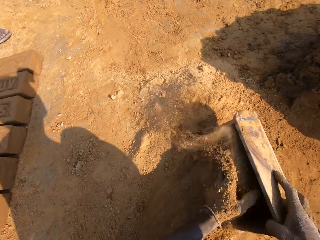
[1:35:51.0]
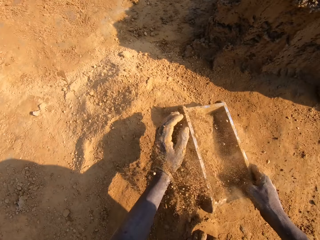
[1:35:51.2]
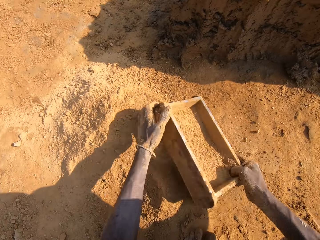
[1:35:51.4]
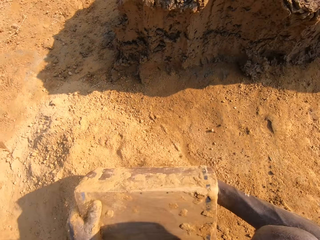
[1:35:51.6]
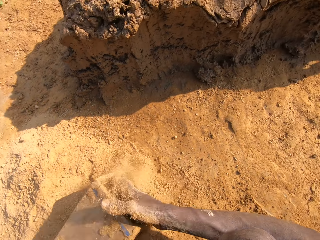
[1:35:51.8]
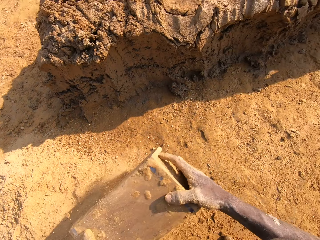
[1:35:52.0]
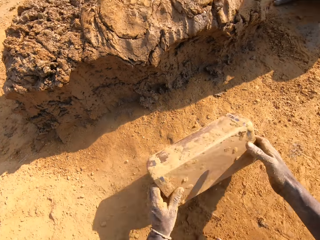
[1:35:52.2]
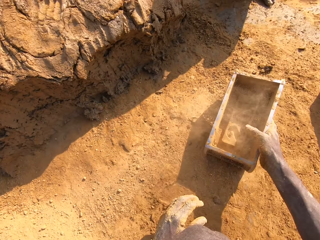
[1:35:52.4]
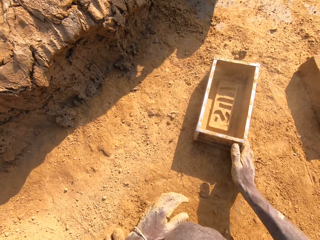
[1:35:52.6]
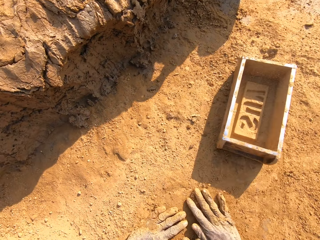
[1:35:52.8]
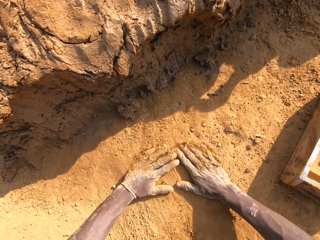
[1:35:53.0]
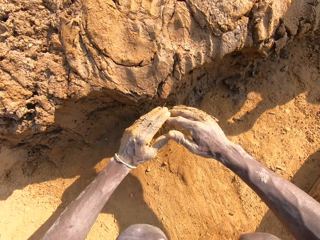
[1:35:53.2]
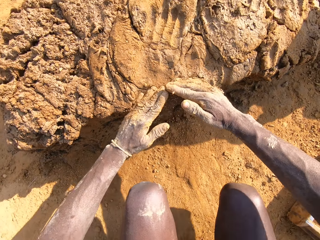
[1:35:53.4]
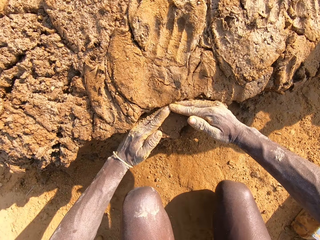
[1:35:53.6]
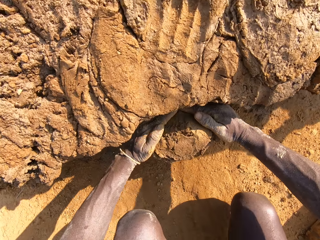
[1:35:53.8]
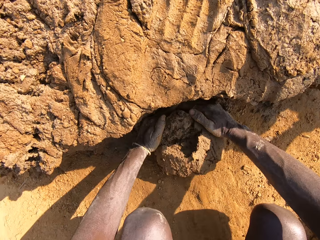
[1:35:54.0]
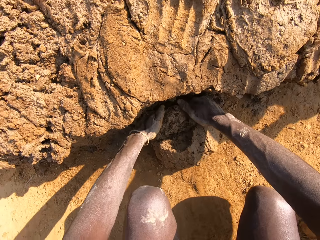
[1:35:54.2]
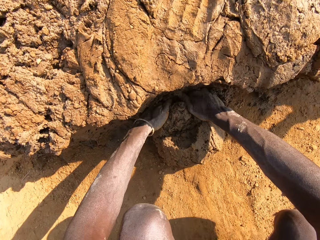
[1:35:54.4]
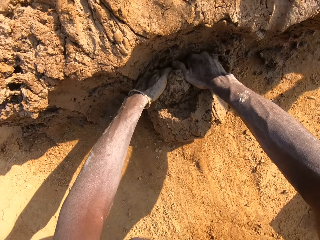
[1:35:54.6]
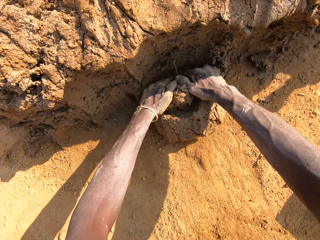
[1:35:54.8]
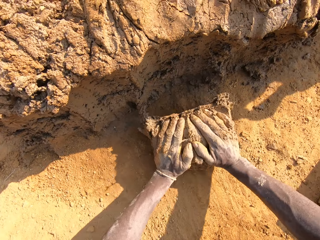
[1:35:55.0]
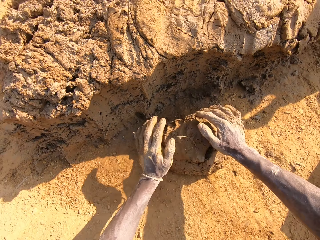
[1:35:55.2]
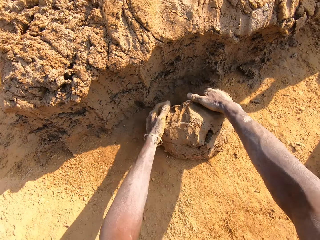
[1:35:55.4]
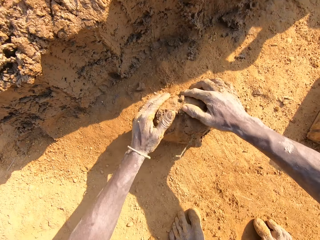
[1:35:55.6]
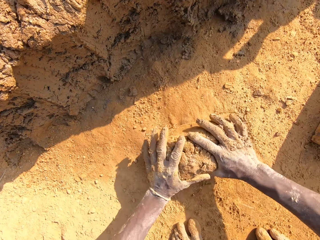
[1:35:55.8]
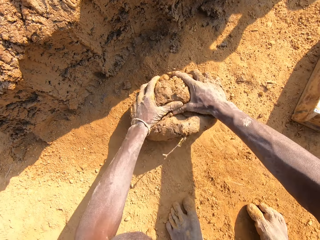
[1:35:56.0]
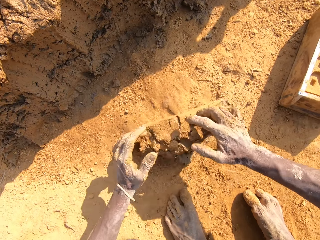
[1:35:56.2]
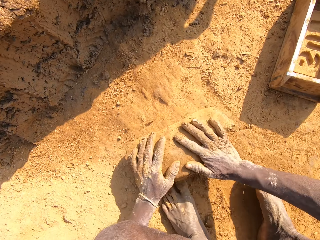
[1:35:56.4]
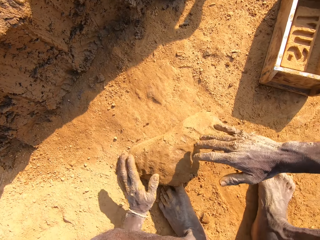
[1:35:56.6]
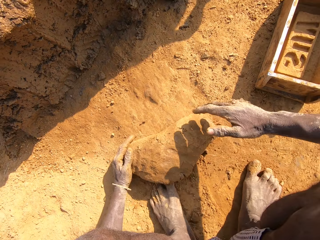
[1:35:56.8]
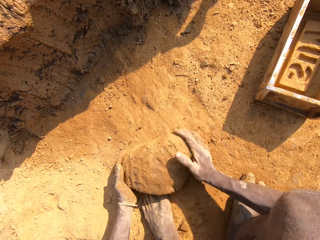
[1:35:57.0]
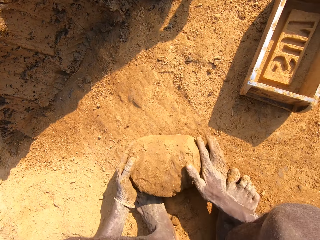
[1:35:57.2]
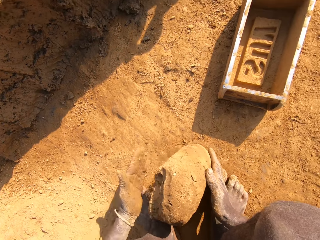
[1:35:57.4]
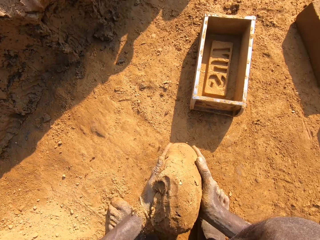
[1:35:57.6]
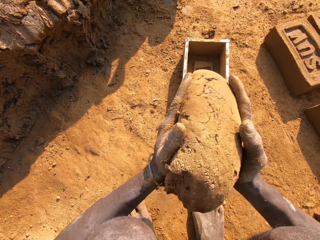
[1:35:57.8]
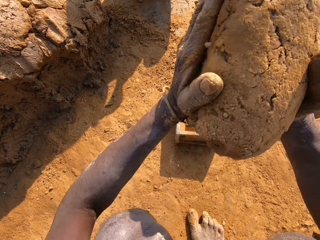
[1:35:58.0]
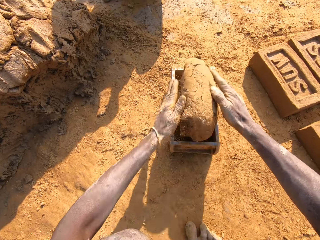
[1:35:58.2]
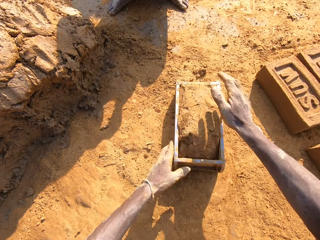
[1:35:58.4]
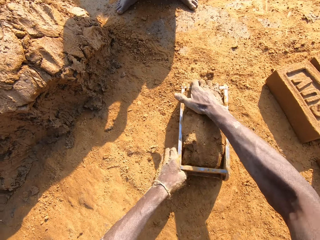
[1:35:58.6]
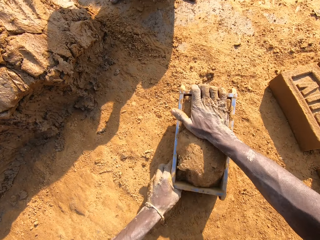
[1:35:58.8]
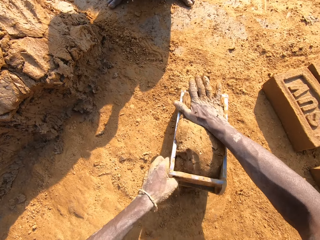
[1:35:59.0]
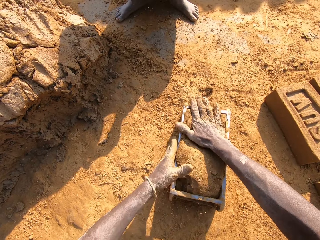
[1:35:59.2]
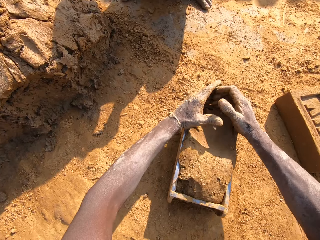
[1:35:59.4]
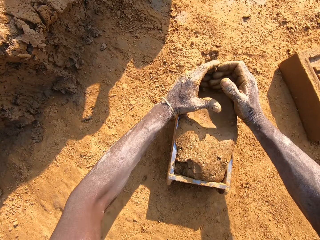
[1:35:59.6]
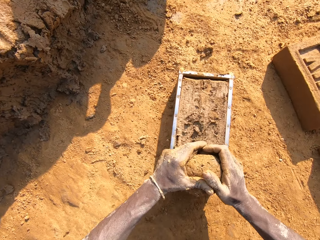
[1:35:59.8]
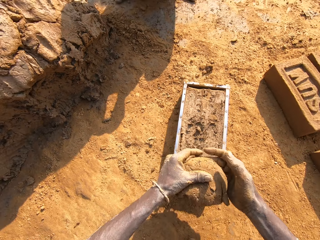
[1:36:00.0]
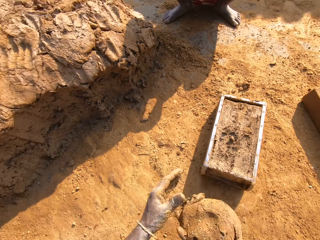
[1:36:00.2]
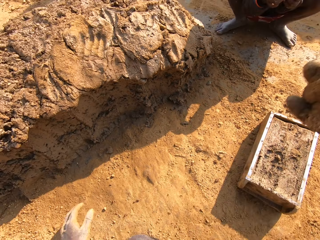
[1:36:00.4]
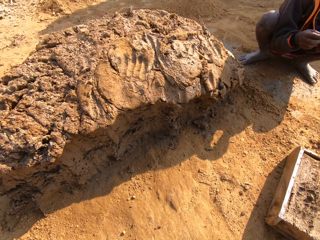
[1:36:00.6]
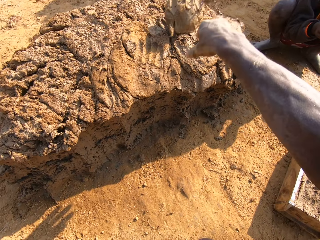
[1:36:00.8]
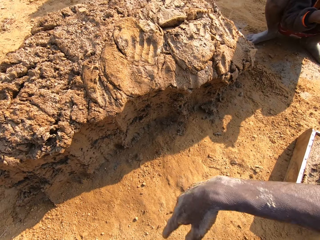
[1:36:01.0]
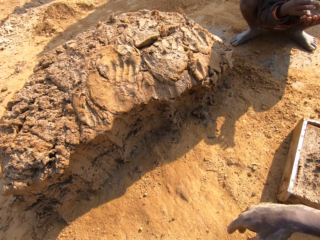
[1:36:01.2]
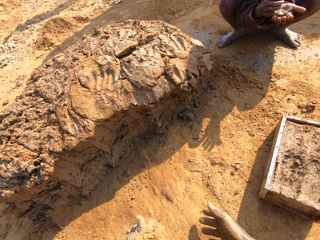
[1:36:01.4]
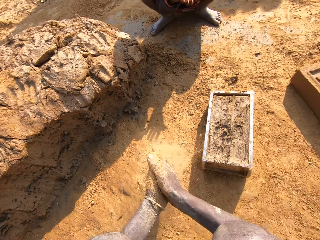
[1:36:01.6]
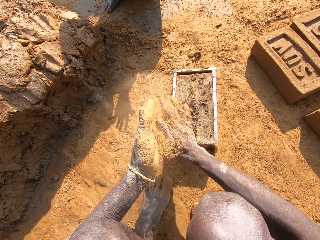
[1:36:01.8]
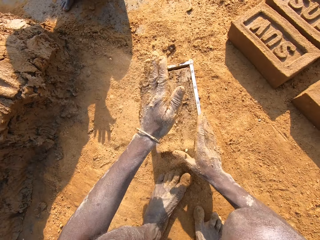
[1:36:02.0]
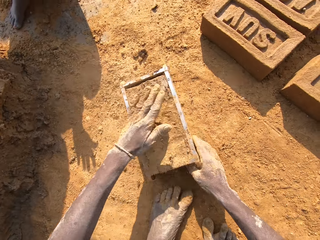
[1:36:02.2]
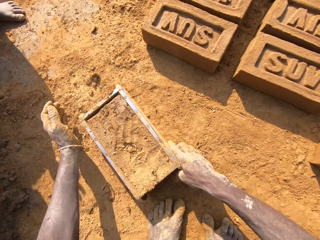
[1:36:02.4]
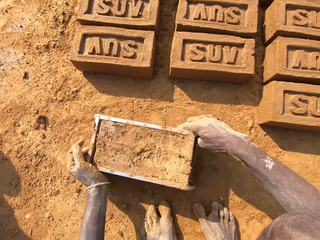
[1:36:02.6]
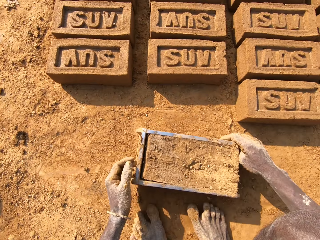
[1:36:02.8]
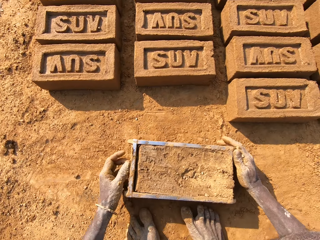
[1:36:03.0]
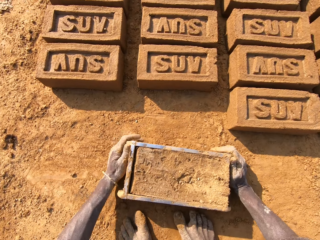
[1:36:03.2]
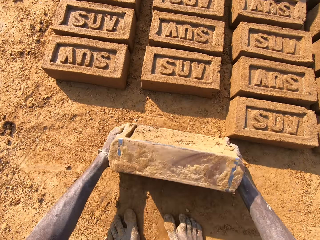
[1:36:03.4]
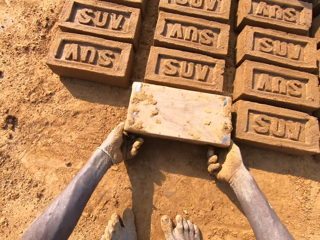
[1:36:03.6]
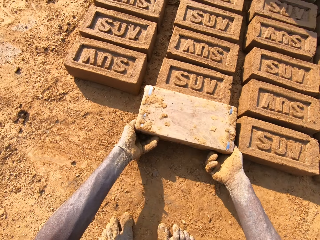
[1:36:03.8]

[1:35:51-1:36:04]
A man walks on the field. The camera wearer fills the mould container or brick mold with sand or soil. He pours the sand in the mould container on the floor. He picks the brick mold from the ground. He puts the mould container on the floor. He moves the soil on the ground with his hands. He fetches clay from the ground with his hands. He molds the clay on the floor. He rolls the clay on the ground. He picks the clay from the ground. Another man squats on the field. The camera wearer puts the clay in the brick mold. He presses the clay in the brick mold with his hand. He removes the excess clay from the brick mold with his hands. He holds the clay with his hands. The other man squats on the field. The camera wearer throws the clay on the clay on the ground. He rubs soil on his hands. He presses the clay in the brick mold with his hand. He moves the brick mold on the ground and turns the brick mold on the ground.

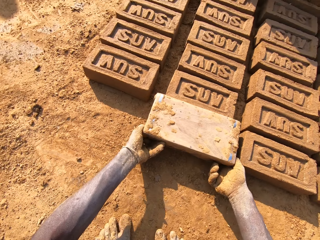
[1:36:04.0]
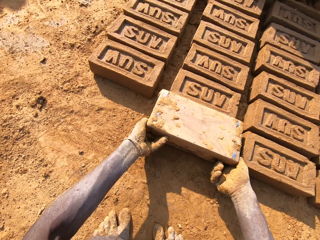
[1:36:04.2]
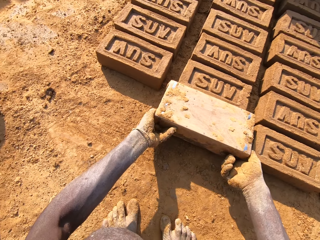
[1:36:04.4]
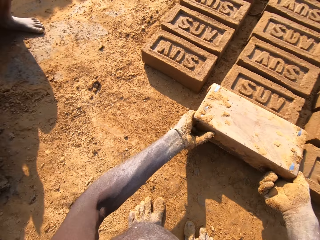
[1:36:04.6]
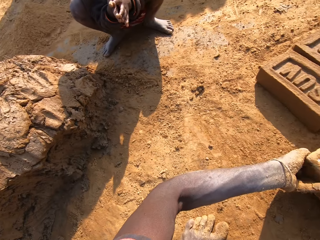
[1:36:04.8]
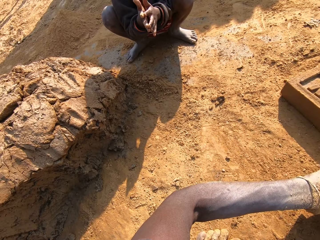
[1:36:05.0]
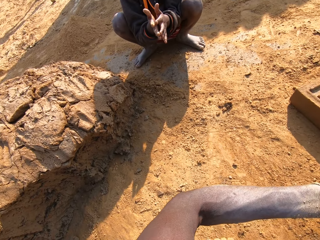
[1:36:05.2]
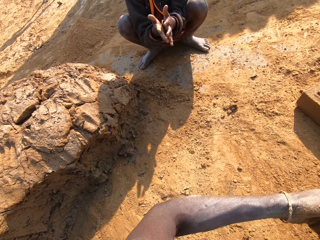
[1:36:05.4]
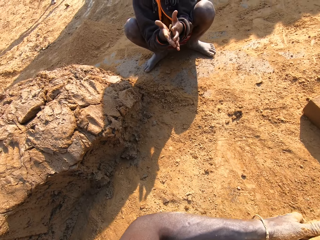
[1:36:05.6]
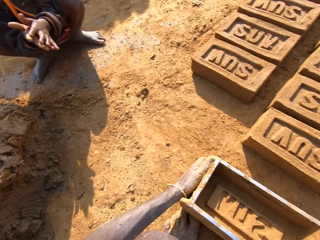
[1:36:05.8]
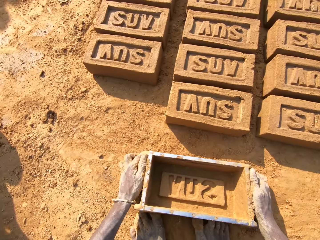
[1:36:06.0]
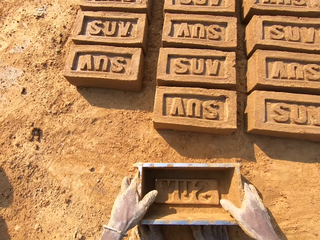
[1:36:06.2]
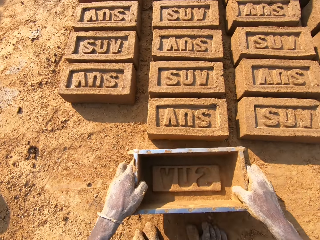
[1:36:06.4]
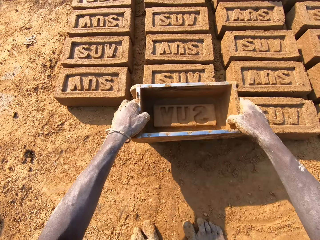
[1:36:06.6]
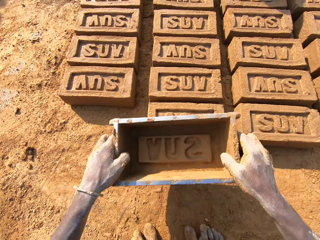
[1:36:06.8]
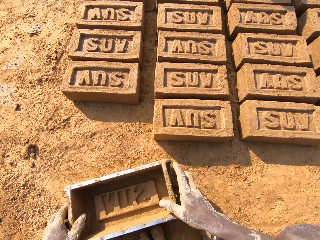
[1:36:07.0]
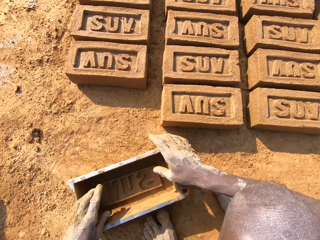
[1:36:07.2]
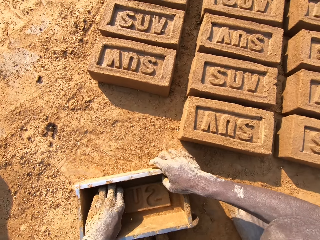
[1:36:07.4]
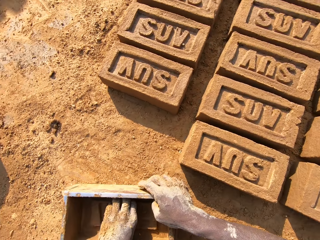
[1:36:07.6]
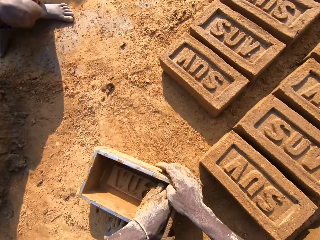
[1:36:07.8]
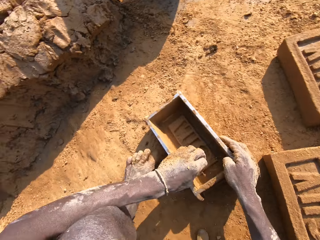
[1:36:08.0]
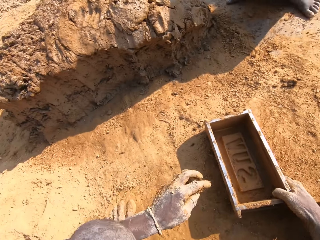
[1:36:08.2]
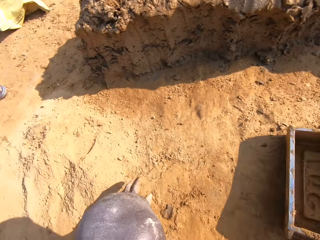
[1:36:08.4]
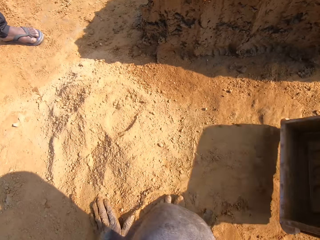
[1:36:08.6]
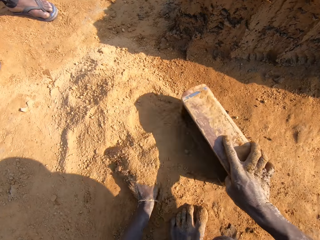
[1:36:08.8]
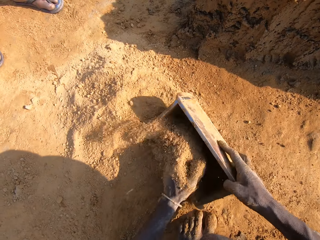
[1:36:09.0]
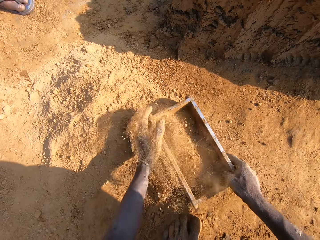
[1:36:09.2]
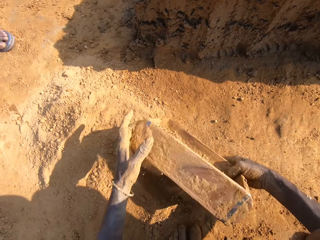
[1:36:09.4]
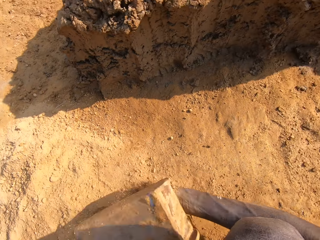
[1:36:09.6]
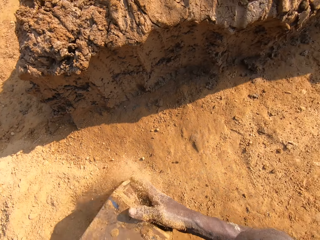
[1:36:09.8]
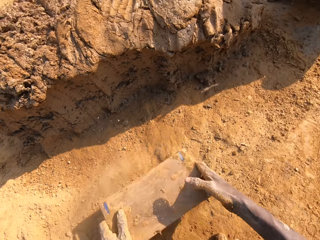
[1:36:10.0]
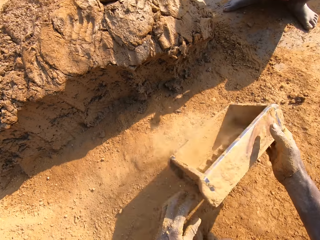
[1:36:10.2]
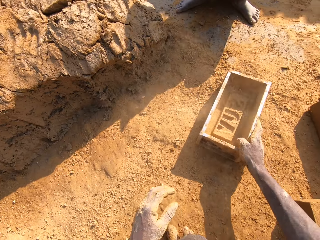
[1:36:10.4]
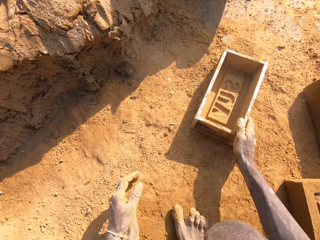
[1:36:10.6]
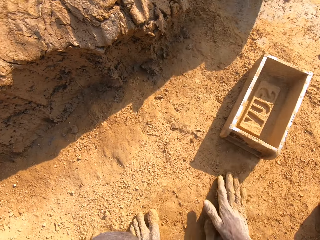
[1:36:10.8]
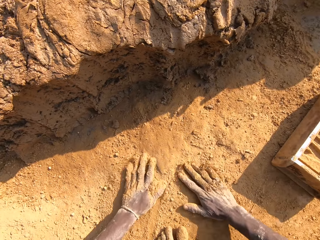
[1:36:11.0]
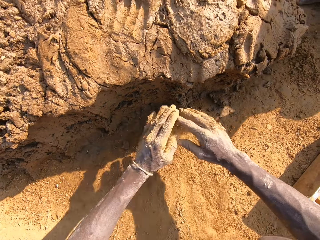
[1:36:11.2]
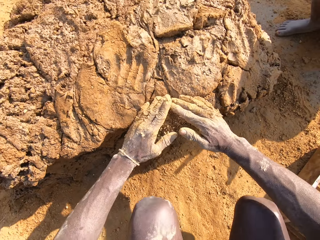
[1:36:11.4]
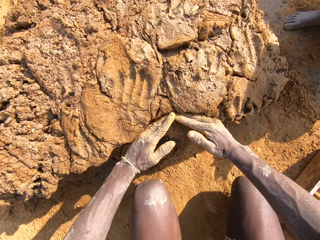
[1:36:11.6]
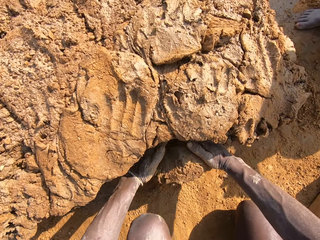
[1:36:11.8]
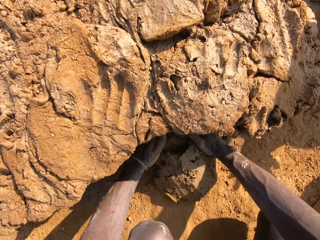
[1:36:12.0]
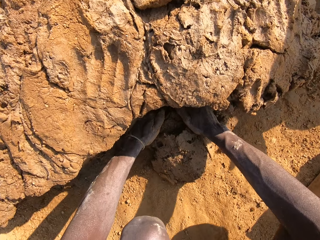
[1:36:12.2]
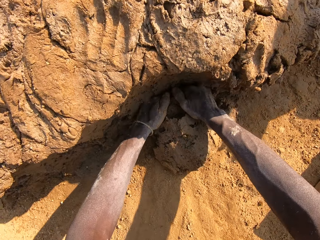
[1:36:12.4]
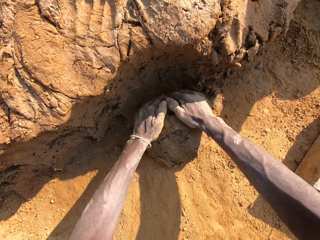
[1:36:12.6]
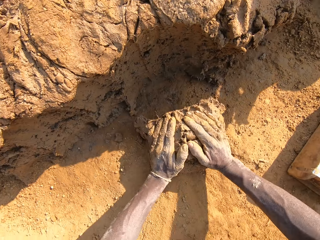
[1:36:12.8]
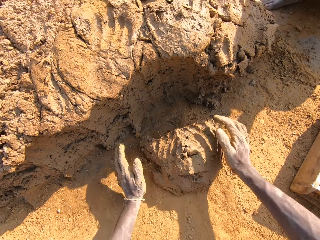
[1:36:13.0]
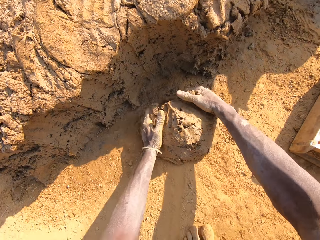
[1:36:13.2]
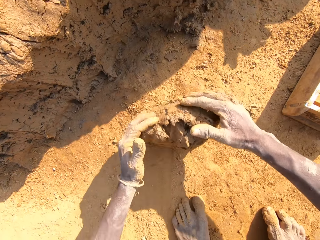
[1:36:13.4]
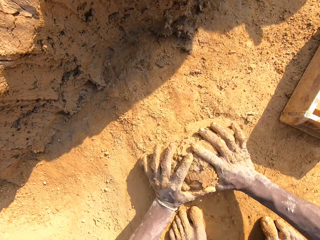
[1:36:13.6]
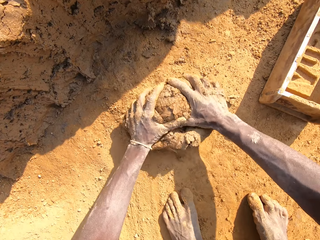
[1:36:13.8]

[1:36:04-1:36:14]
The camera wearer molds the mould in the container on the floor. He lifts the brick mold from the ground. A man squats on the field. The camera wearer puts the brick mold on the ground. He rises the brick mold from the ground. He puts the brick mold on the ground. He removes clay from the brick mold with his hand. The man squats on the field. Another man stands on the field. The camera wearer fills the brick mold or mould container with sand or soil. He pours the sand in the mould container on the floor. He picks the brick mold from the ground. The first man squats on the field. The camera wearer puts the mould container on the floor. He moves the soil on the ground with his hands. The first man squats on the field. The camera wearer fetches the clay from the ground with his hands. He molds the clay on the floor. He rolls the clay on the ground.
